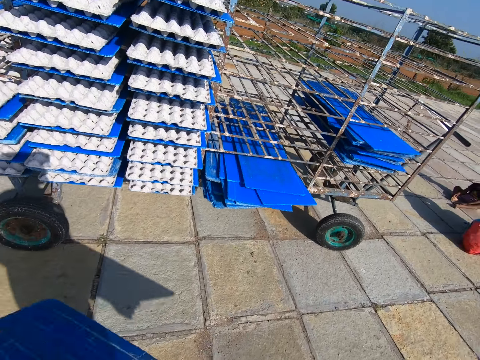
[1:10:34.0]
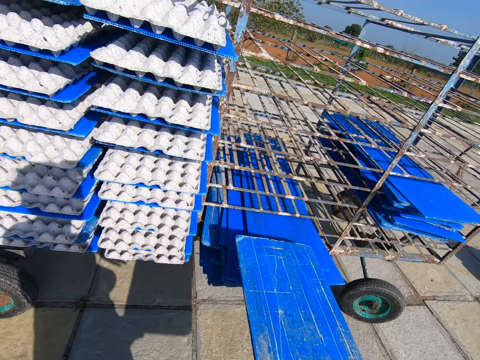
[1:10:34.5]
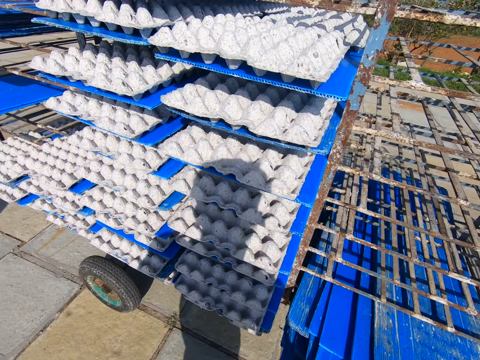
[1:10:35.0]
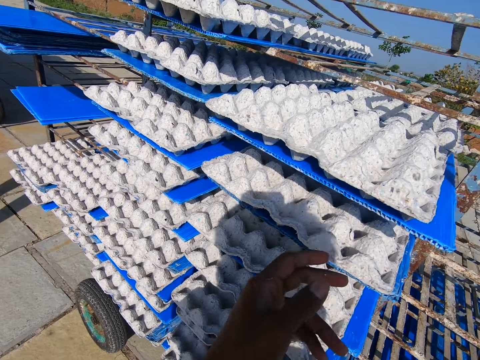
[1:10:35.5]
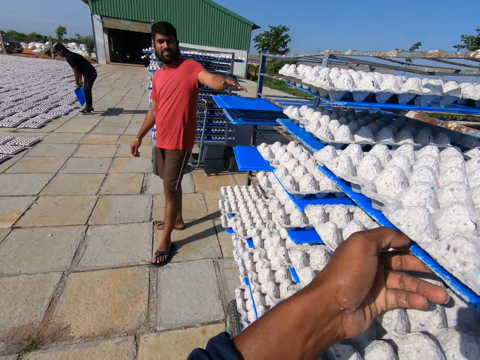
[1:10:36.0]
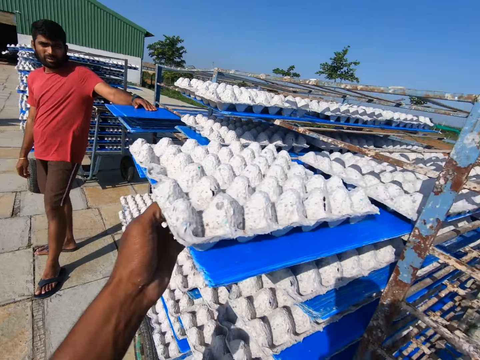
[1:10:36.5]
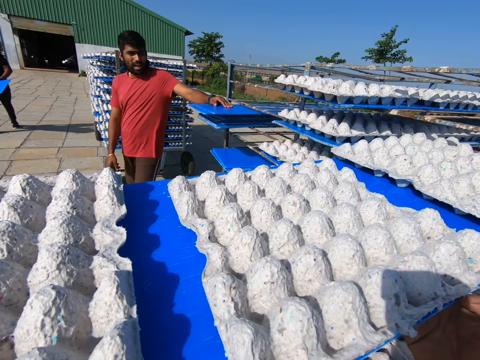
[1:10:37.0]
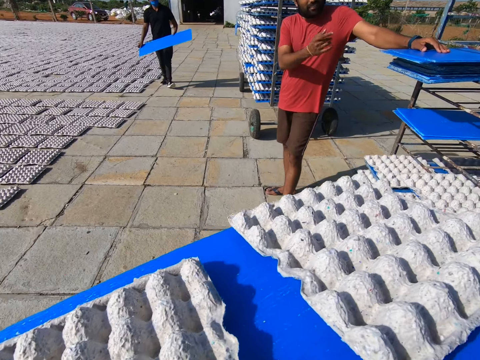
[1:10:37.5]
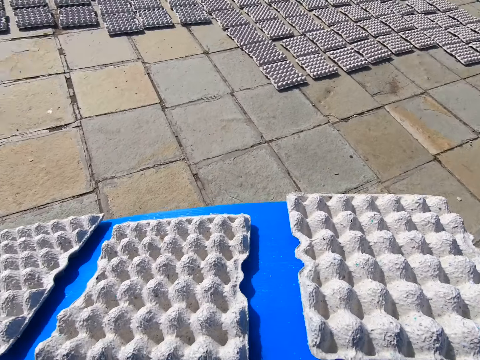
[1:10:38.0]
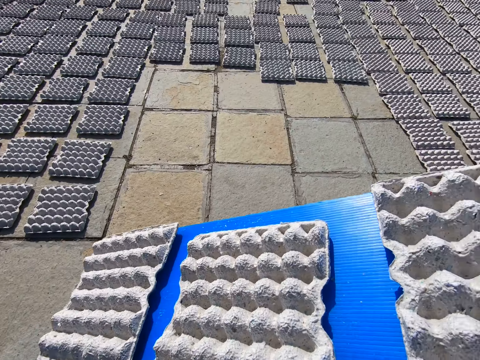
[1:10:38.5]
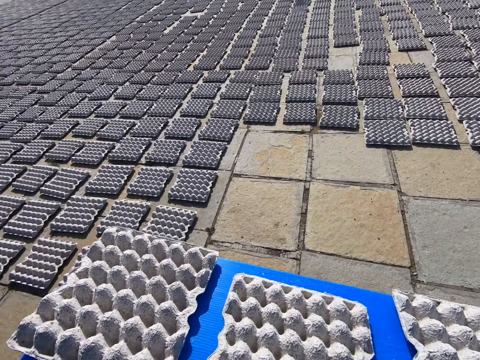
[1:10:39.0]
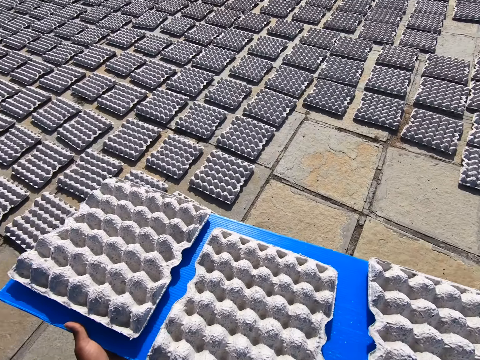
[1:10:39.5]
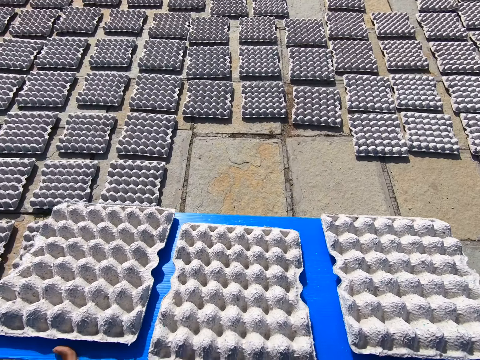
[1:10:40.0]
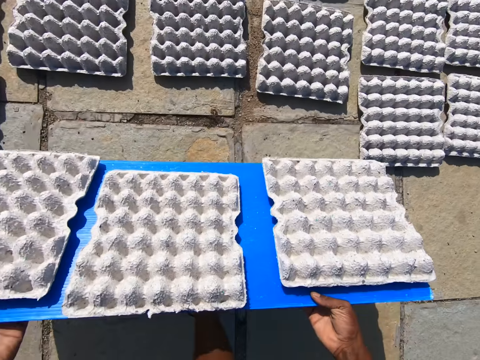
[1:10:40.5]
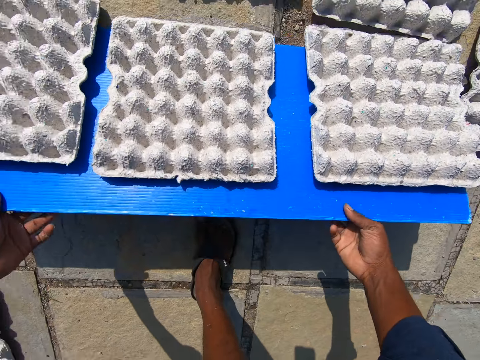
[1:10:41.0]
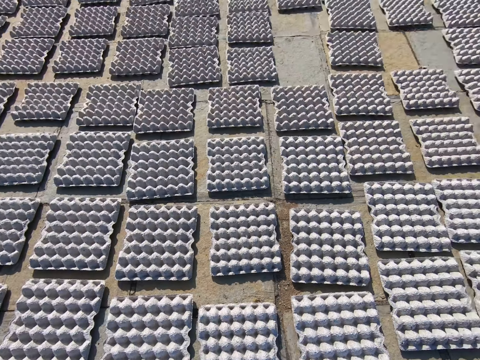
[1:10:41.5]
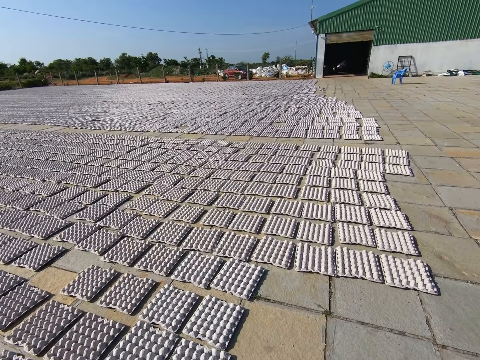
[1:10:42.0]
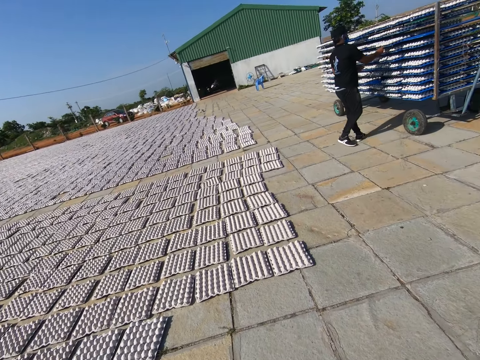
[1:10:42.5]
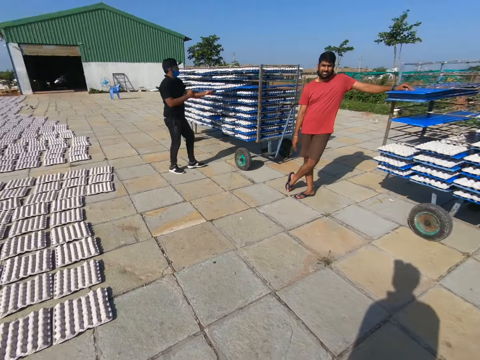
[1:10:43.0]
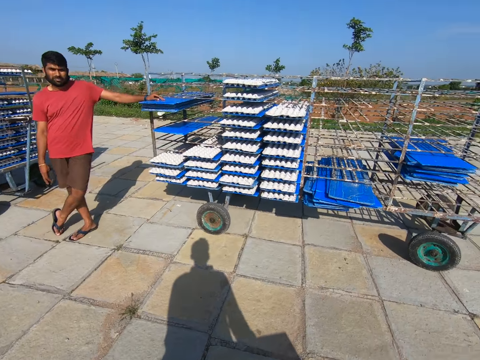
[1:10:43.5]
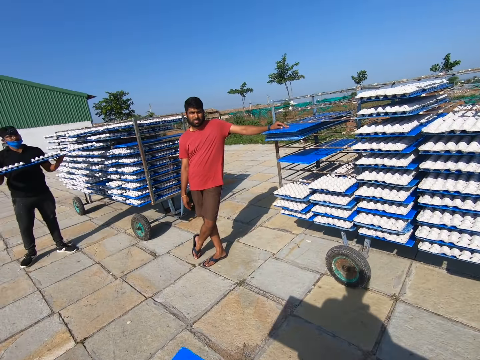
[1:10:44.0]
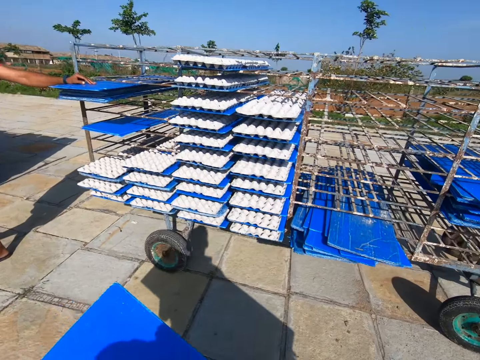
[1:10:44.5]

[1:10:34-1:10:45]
The camera wearer puts the tray in the trolley with his right hand. He pulls out a tray of crates from the trolley with his left hand. A man rests his left hand on a tray in the trolley. Another man holds a tray in his hands. The camera wearer walks to the laid crates on the floor with the tray of crates in his hands on an open field. He lays the crates on the floor from the tray in his hands. He walks to the trolley with the tray in his hands on an open field. The other man pulls out a tray of crates from the trolley with his hands.

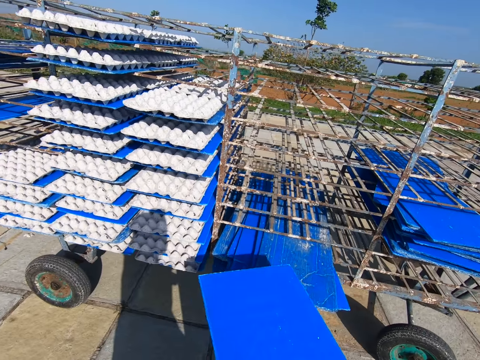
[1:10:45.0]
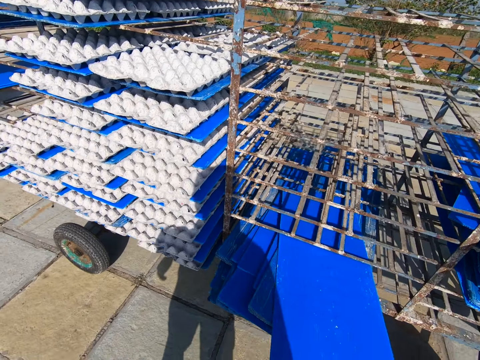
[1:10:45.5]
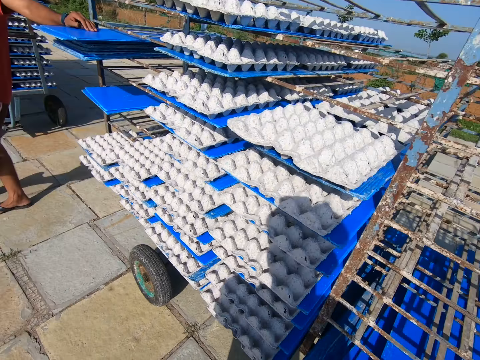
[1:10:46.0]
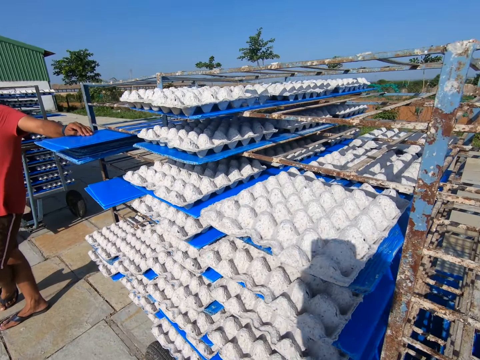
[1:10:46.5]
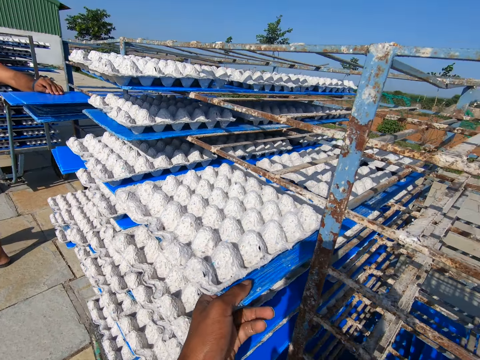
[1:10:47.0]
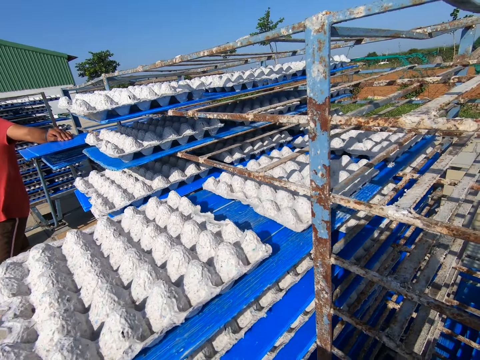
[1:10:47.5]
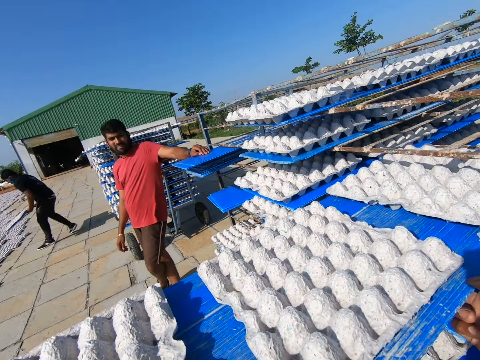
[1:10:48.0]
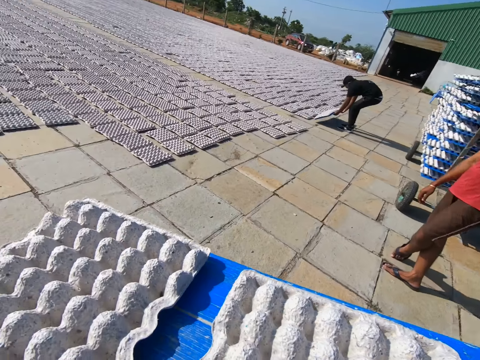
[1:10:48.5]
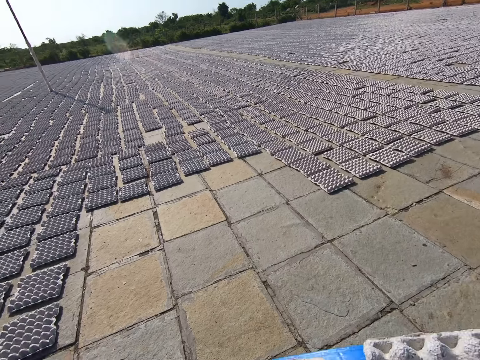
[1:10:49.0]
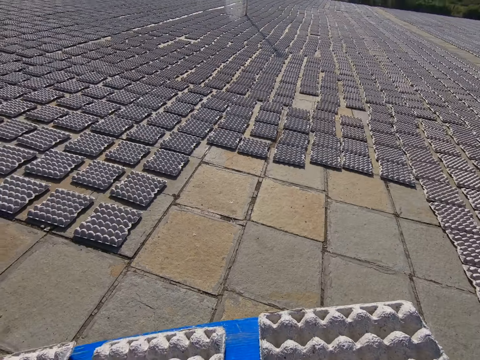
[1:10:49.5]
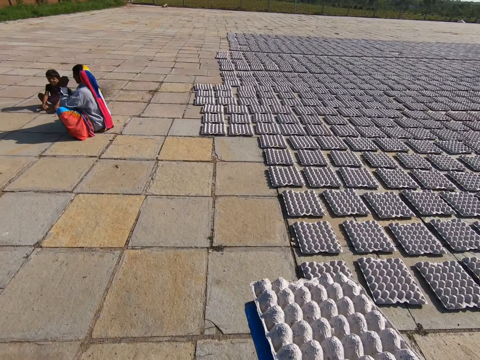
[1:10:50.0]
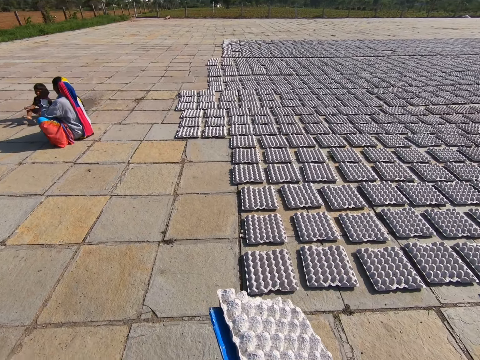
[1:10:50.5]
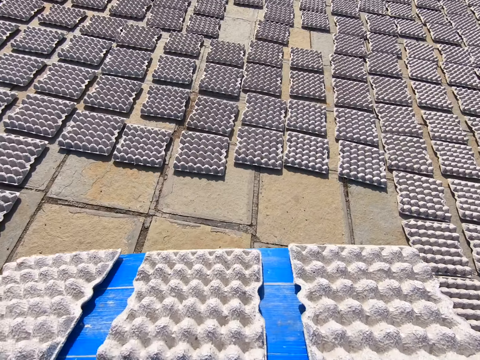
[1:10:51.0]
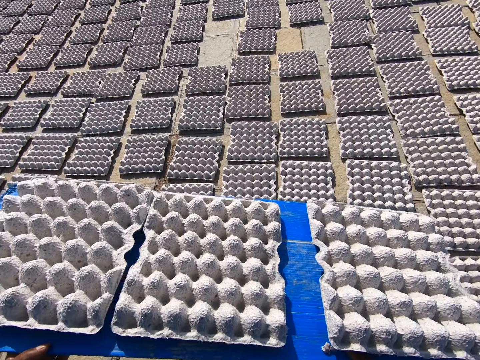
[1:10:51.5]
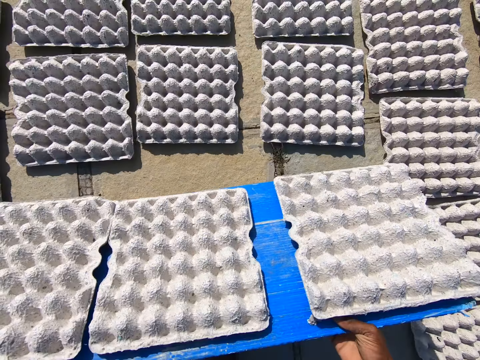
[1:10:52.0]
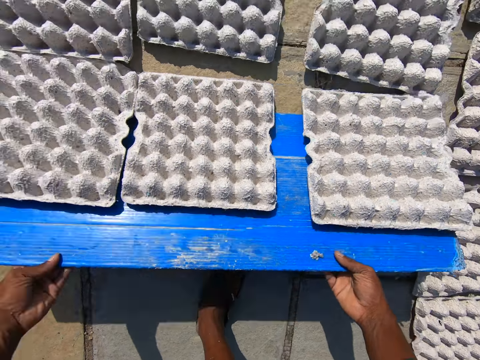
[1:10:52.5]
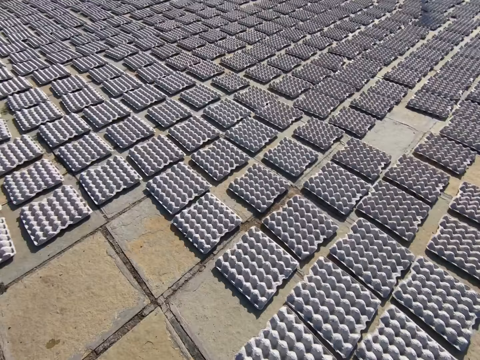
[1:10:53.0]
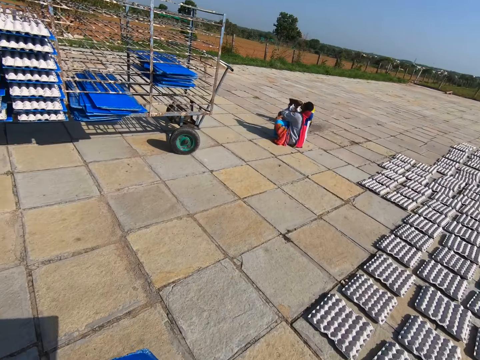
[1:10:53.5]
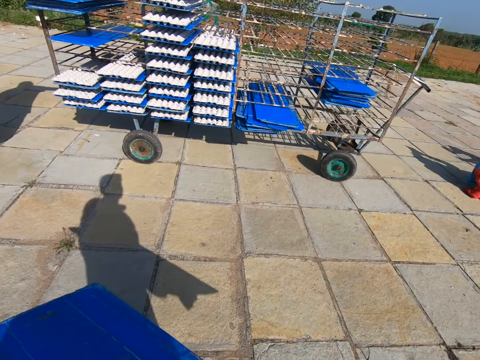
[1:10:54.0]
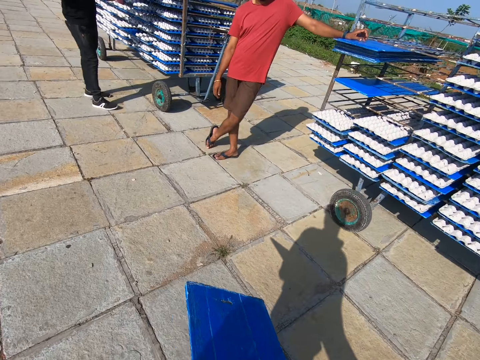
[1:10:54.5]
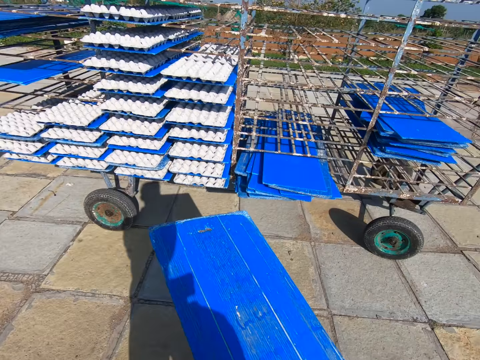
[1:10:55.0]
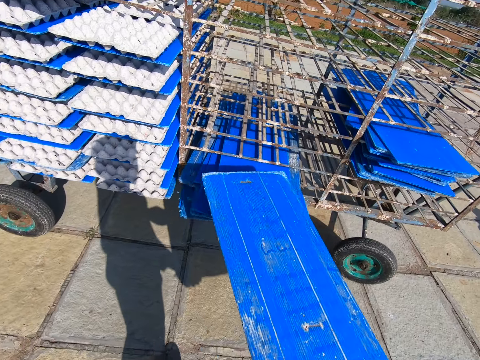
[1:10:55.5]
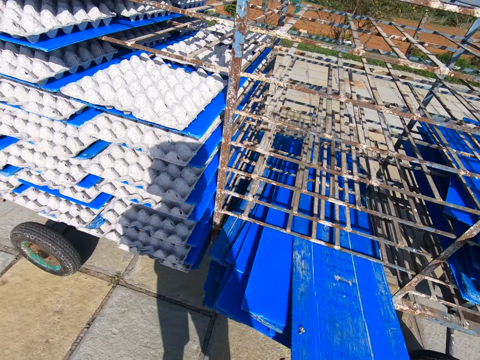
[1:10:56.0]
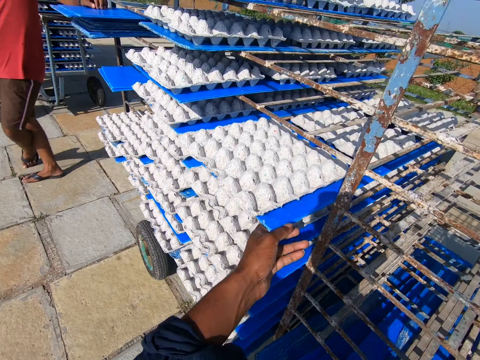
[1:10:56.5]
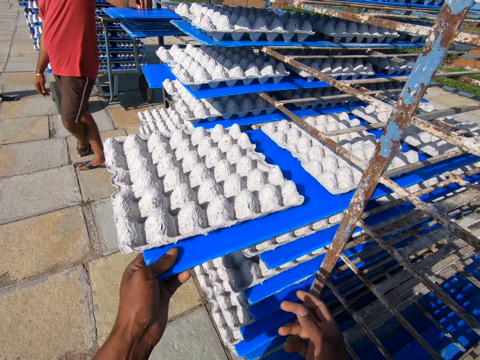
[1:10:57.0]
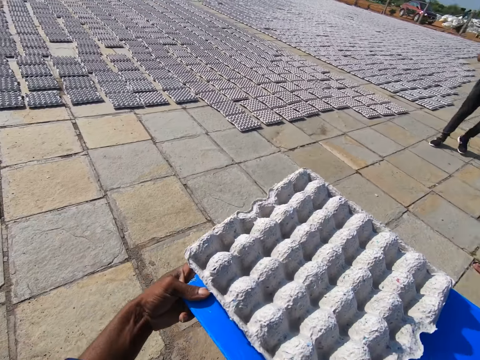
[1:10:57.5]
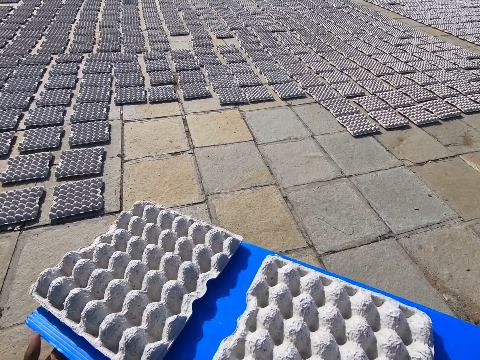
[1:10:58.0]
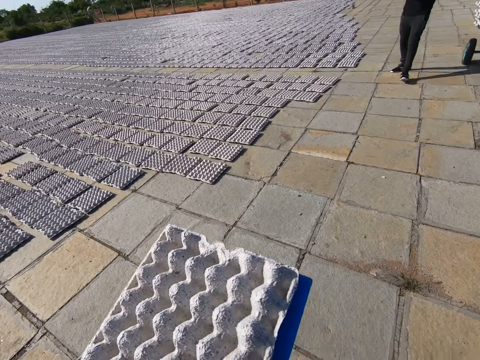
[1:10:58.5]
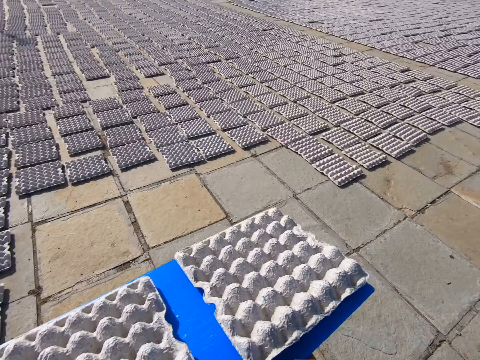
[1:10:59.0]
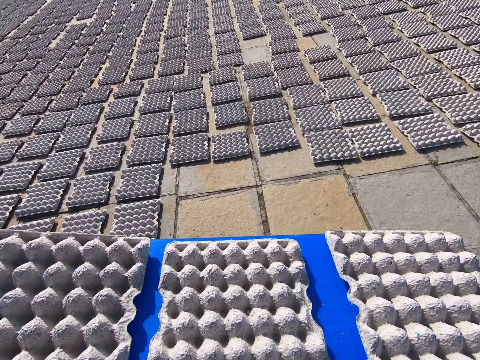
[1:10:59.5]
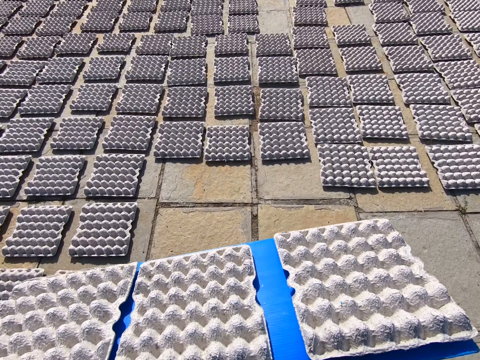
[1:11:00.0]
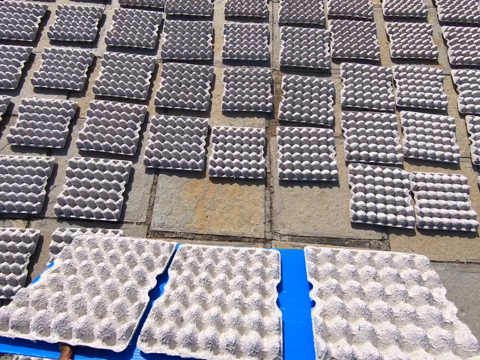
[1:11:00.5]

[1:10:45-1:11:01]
The camera wearer puts the tray in the trolley with his right hand. He pulls out a tray of crates from the trolley with his left hand. He walks to the laid crates on the floor with the tray of crates in his hands on an open field. A man and a child sit on the floor. The camera wearer lays the crates on the floor from the tray in his hands. He walks to the trolley with the tray in his left hand on an open field. Another man puts a tray in the trolley with his right hand. The camera wearer puts the tray in the trolley with his right hand. He pulls out a tray of crates from the trolley with his left hand. He walks to the laid crates on the floor with the tray of crates in his hands on an open field. The other man carries a tray of crates with his hands.
